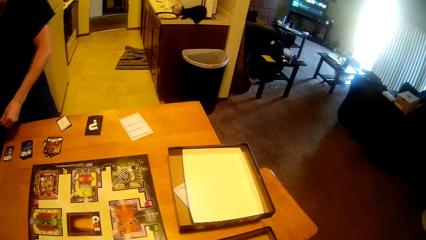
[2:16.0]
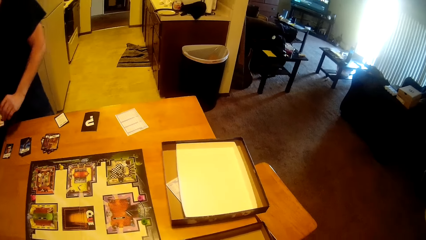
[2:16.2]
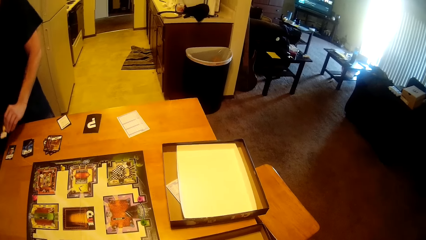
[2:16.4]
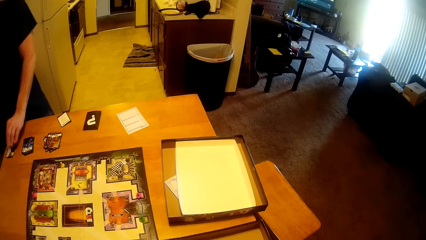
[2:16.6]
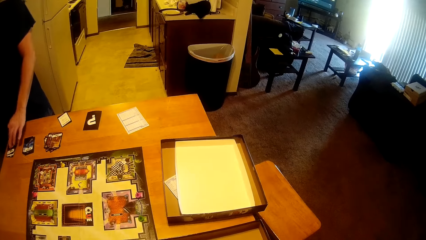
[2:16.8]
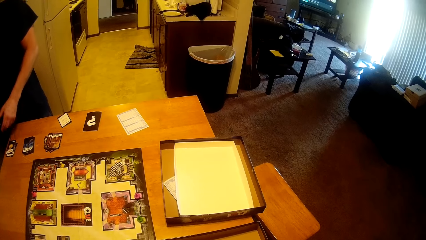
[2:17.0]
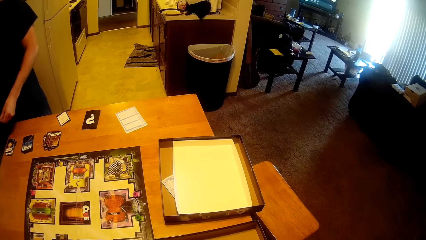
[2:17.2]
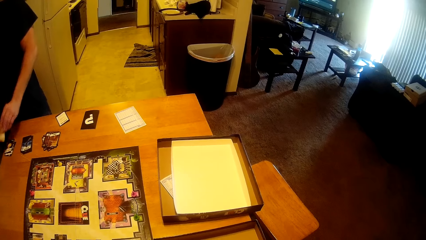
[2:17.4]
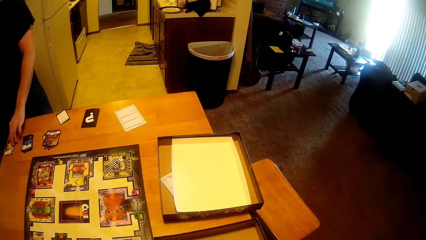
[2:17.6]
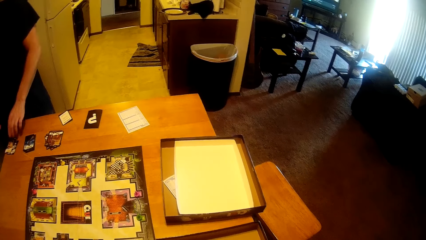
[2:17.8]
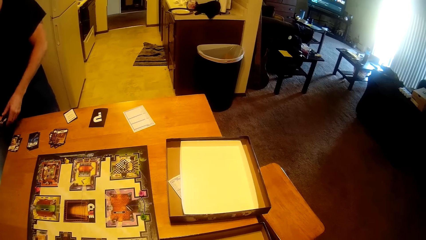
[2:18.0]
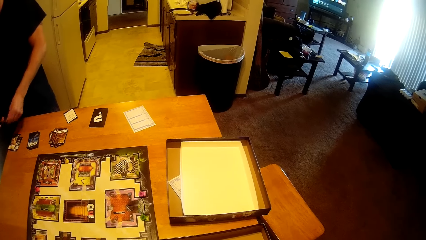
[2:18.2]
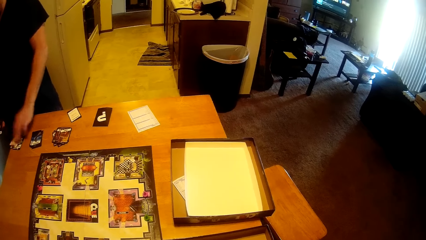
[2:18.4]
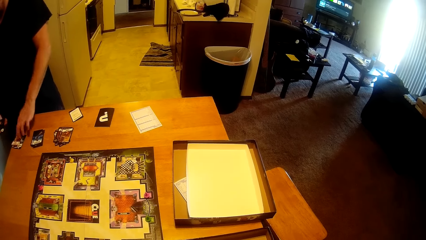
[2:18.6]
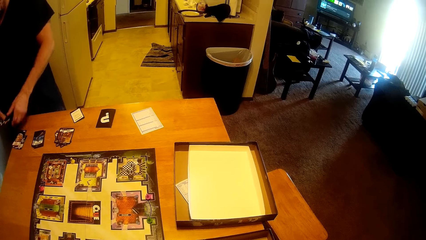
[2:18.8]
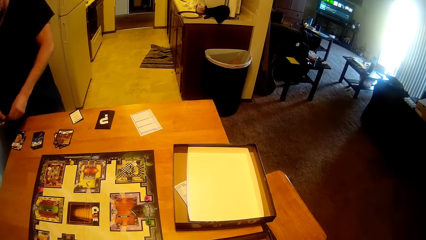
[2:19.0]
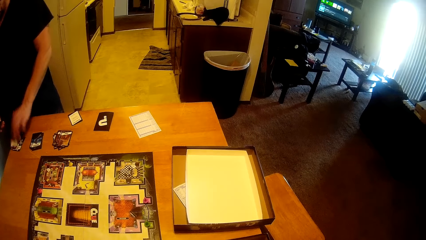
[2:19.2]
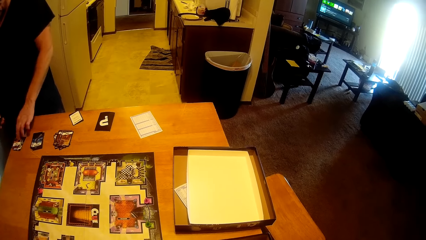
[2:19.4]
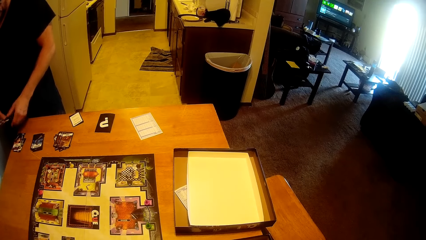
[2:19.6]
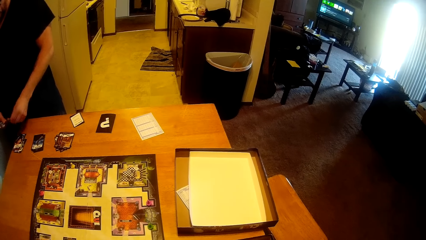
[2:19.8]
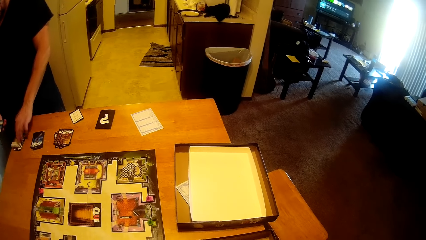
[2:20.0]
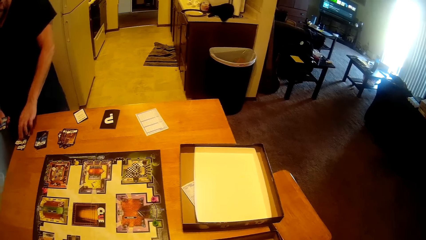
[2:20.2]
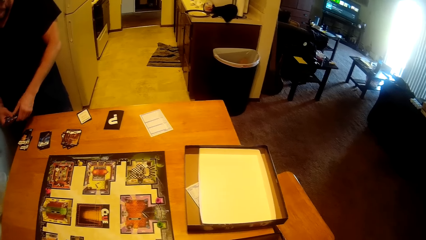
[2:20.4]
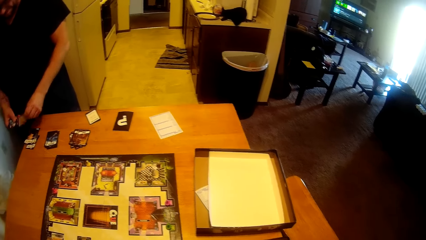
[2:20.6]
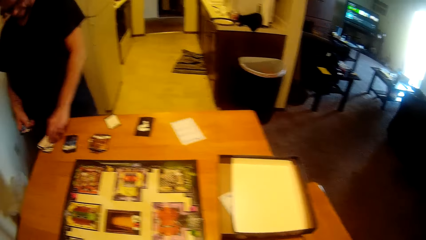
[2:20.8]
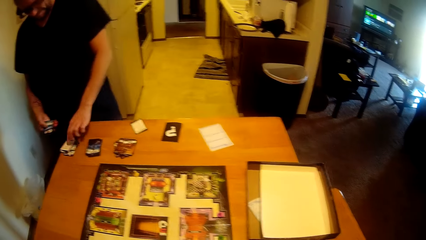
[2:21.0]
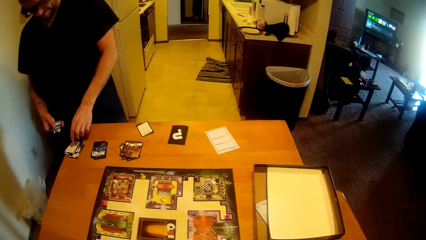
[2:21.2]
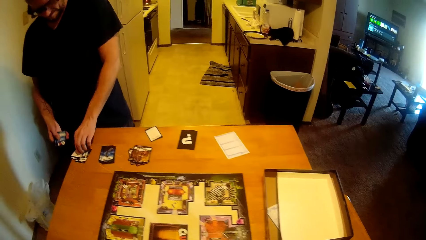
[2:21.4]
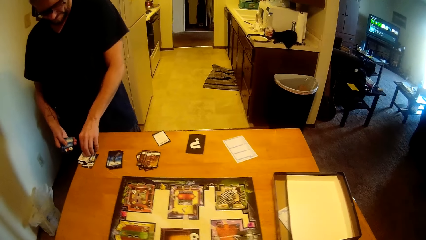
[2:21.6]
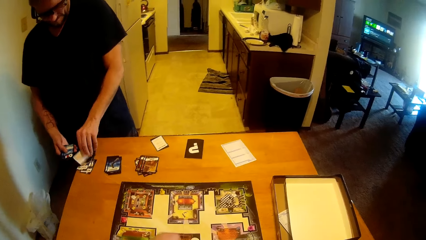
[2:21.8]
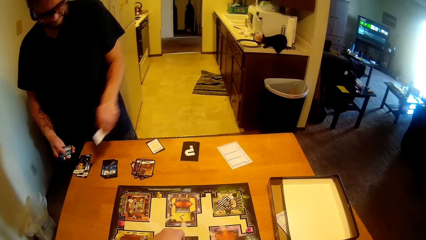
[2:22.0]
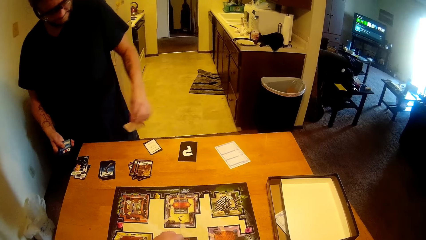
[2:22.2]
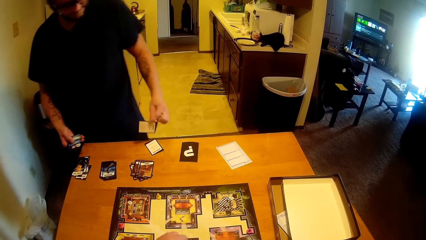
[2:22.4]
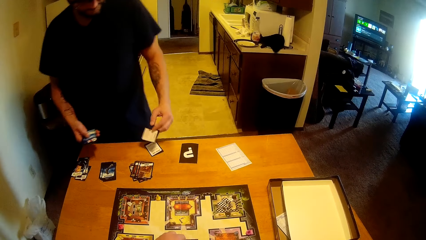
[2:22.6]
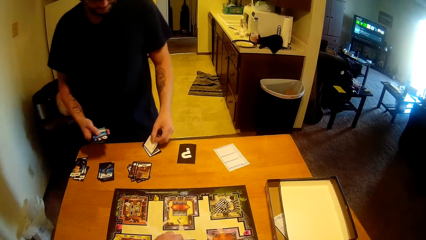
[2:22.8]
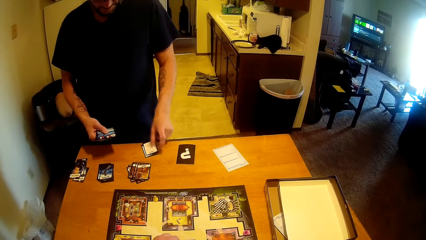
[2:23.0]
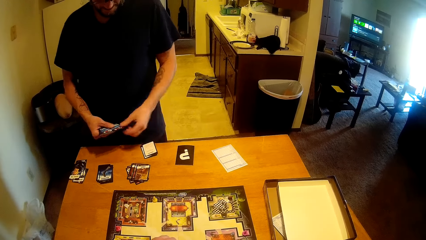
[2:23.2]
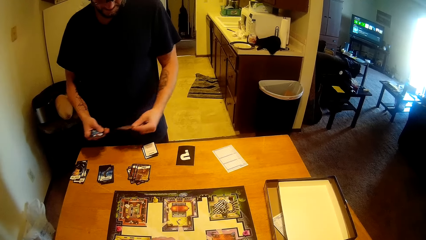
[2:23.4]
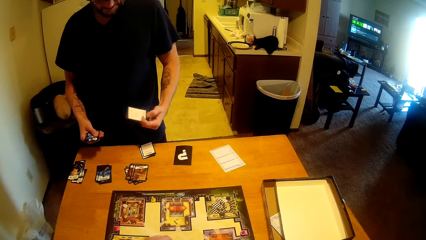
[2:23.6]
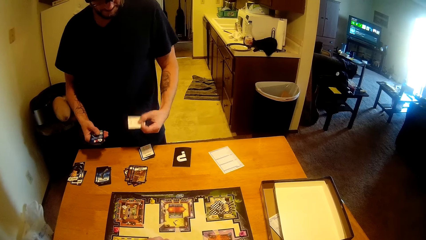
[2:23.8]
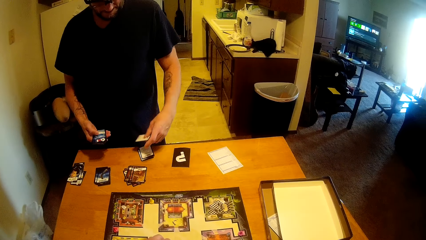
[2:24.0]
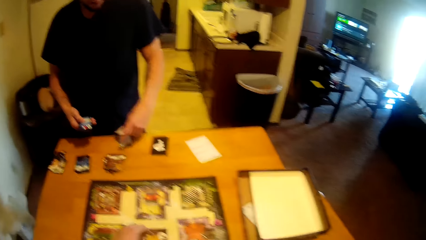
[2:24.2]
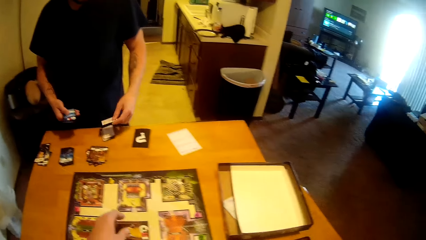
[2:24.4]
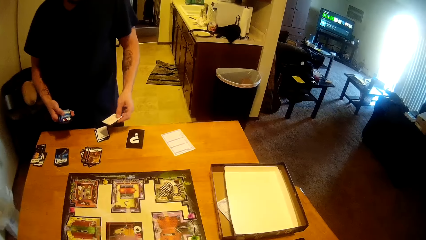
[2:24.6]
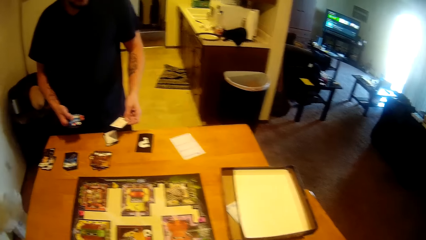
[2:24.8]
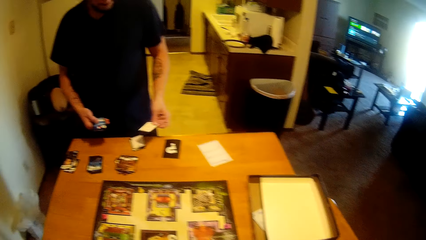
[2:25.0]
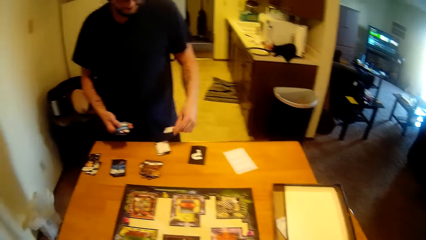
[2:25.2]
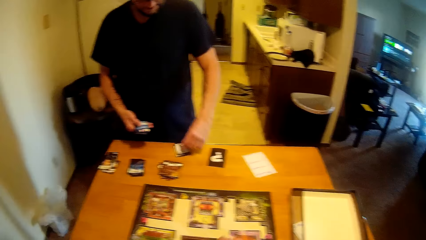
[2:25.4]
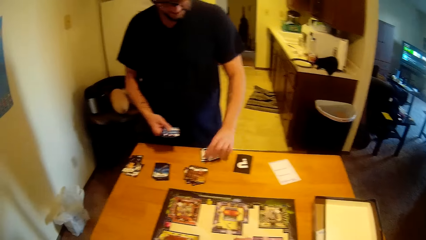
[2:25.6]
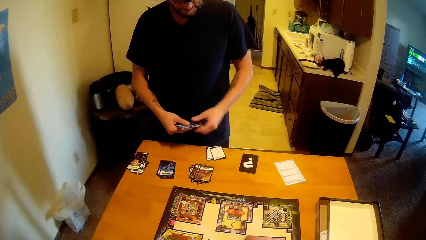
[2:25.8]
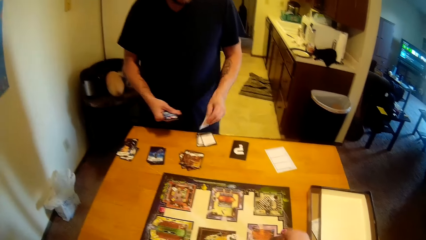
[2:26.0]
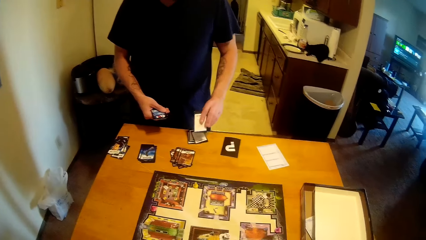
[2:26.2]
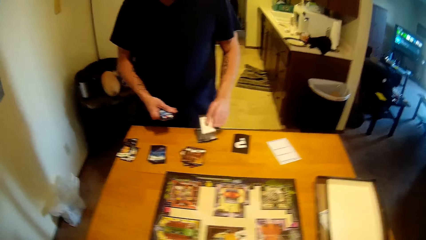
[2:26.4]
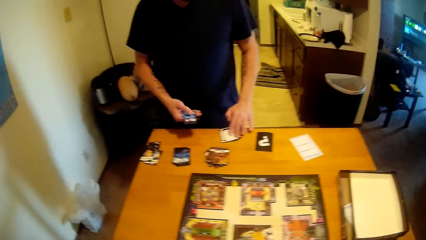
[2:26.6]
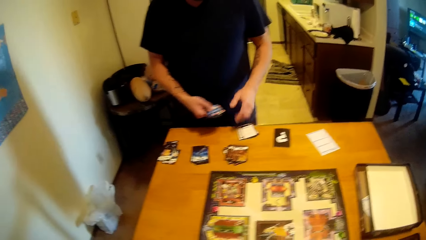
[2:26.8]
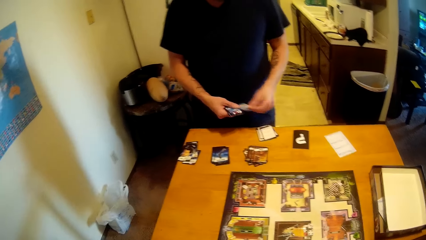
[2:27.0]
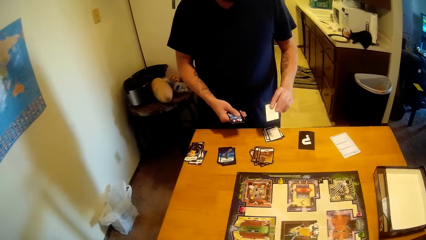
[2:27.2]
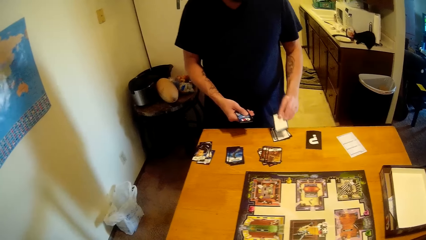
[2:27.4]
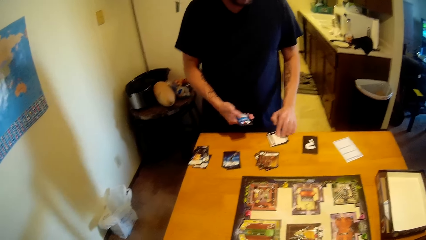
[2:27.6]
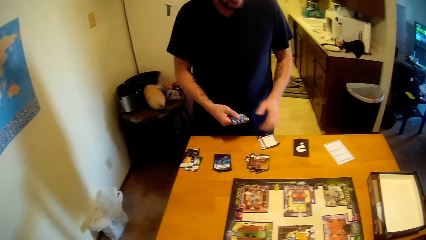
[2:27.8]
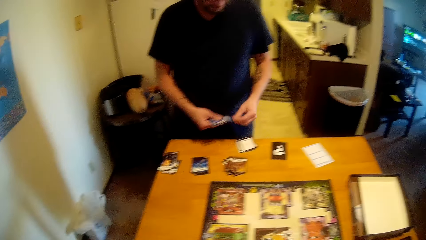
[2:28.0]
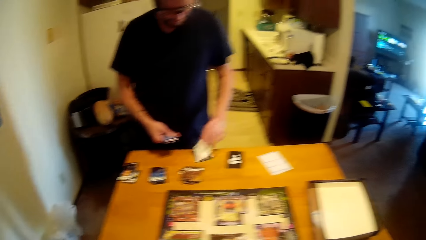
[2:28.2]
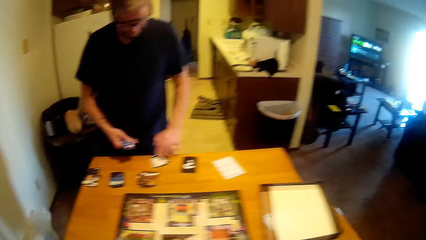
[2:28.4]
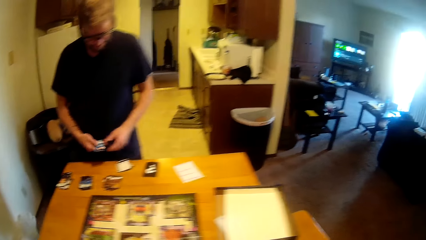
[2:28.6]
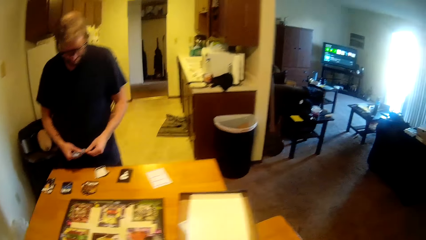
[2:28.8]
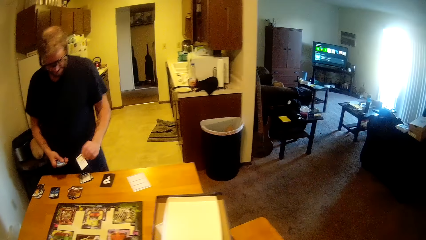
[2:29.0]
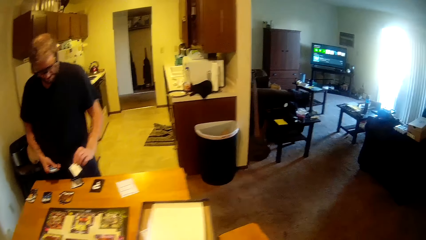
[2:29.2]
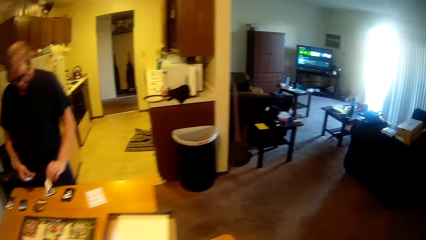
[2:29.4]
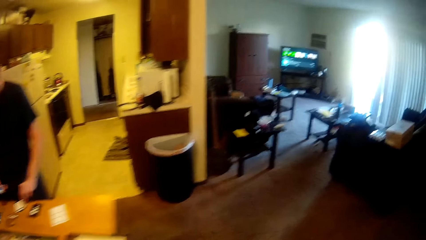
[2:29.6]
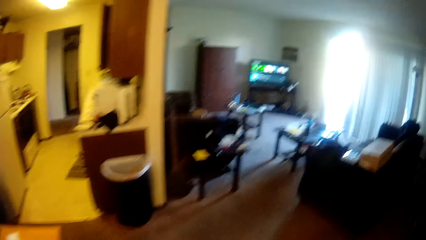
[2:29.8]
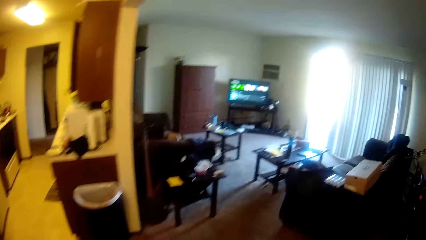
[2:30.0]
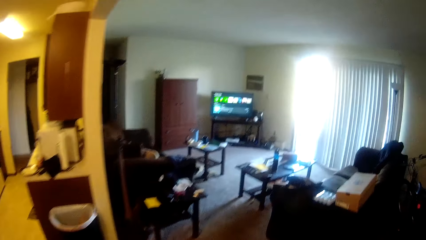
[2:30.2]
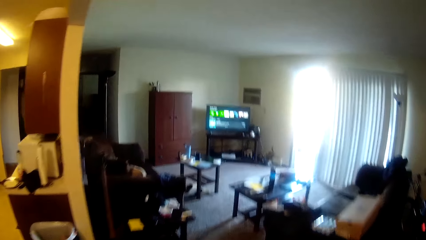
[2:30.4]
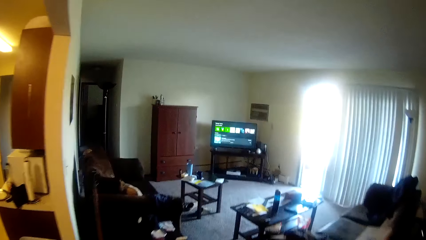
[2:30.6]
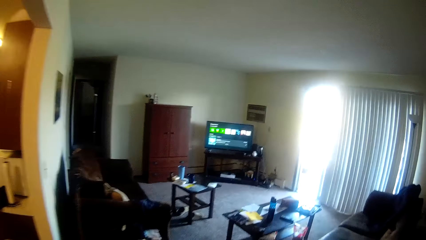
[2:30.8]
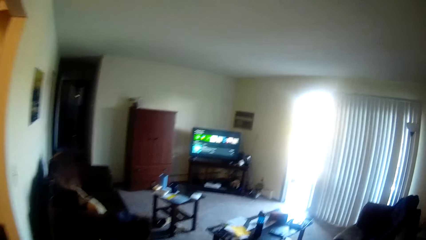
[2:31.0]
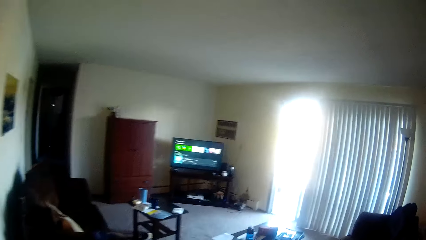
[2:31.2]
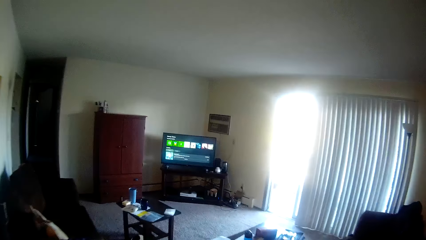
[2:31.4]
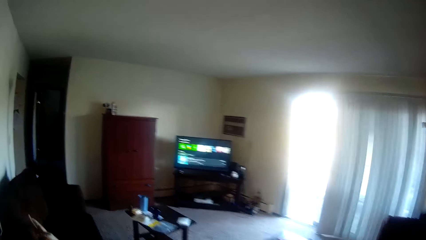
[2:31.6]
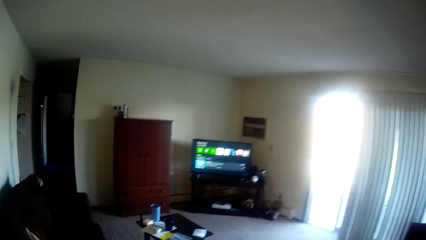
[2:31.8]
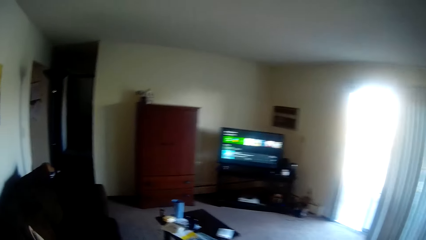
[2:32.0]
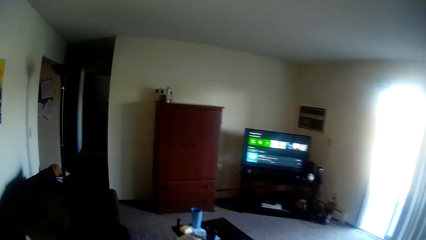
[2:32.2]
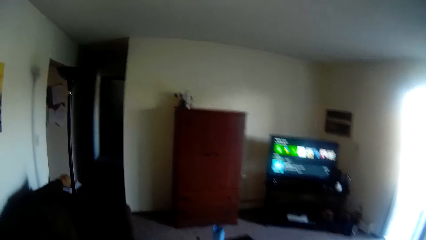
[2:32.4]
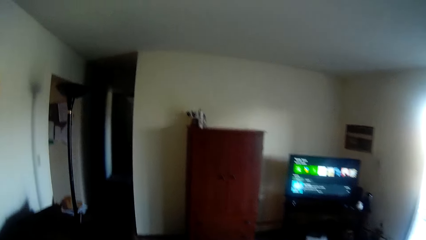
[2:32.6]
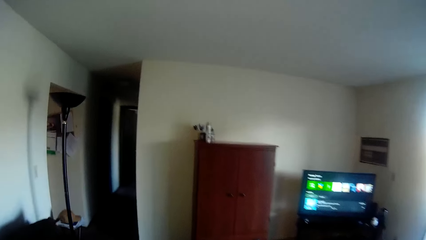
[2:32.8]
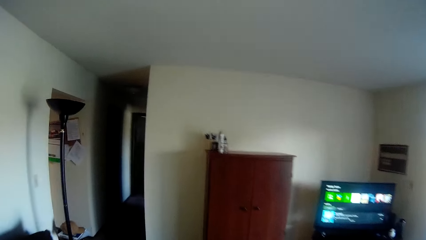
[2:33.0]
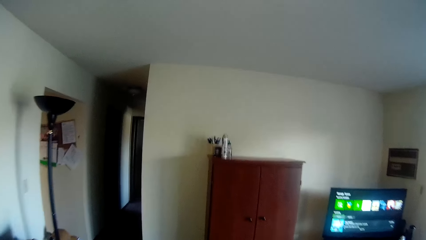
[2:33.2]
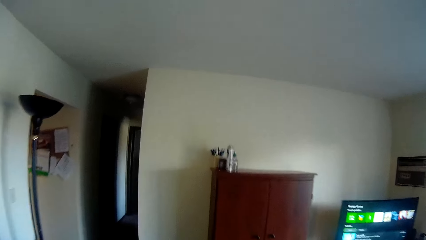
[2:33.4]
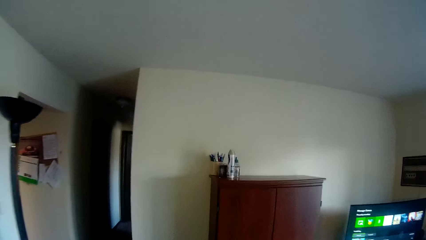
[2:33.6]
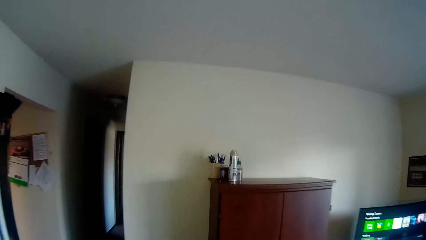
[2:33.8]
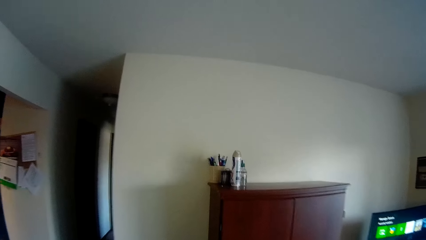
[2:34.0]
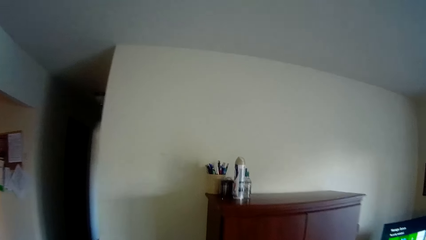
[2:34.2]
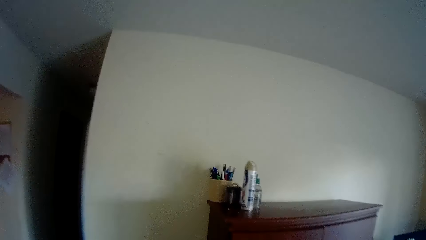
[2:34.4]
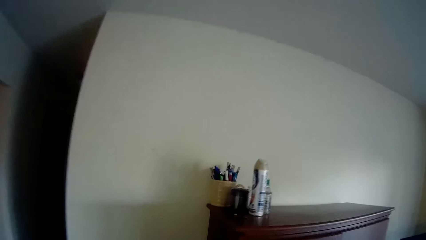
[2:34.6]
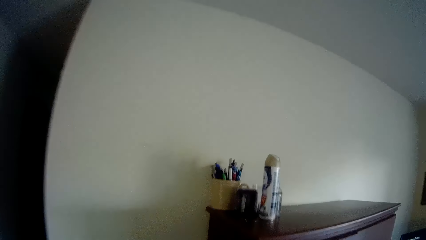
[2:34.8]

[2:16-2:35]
The camera wearer moves towards the sitting room.
